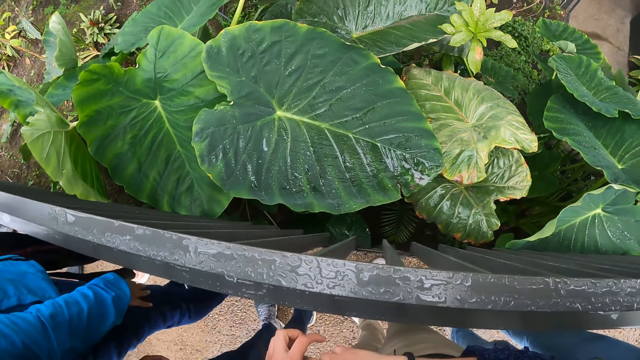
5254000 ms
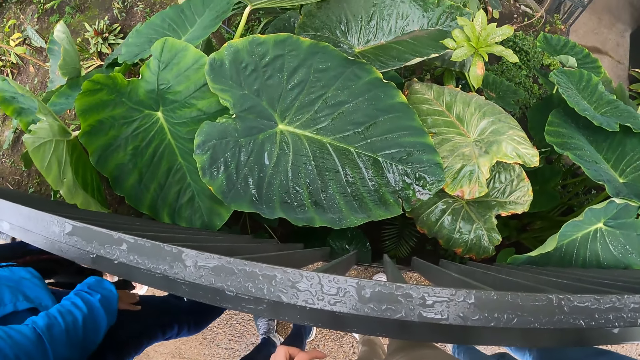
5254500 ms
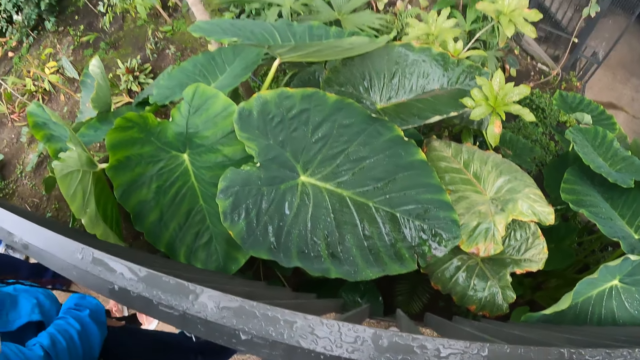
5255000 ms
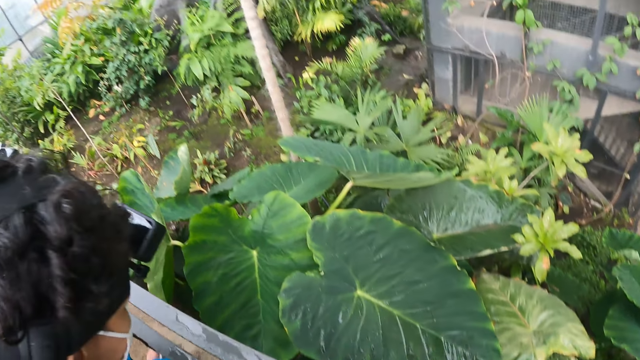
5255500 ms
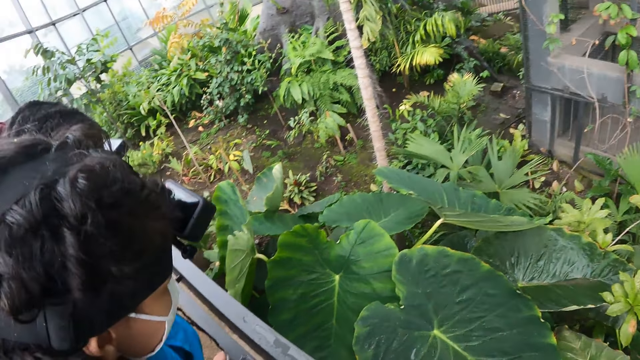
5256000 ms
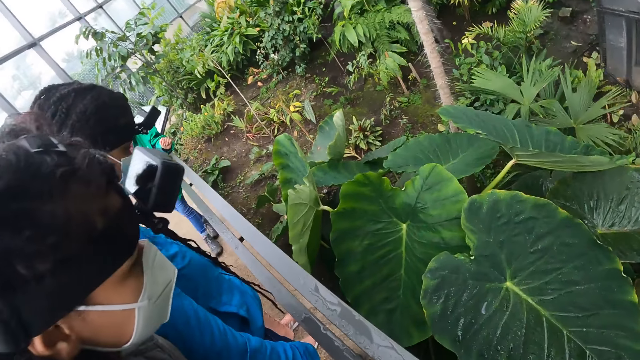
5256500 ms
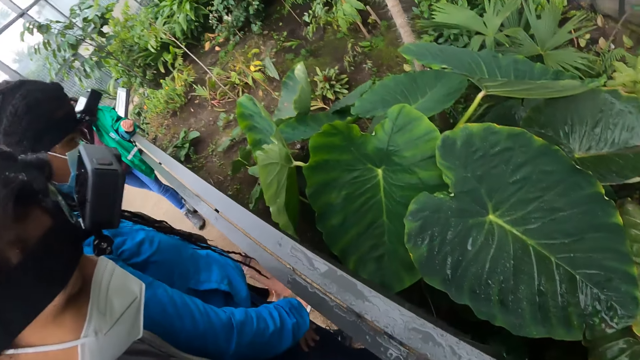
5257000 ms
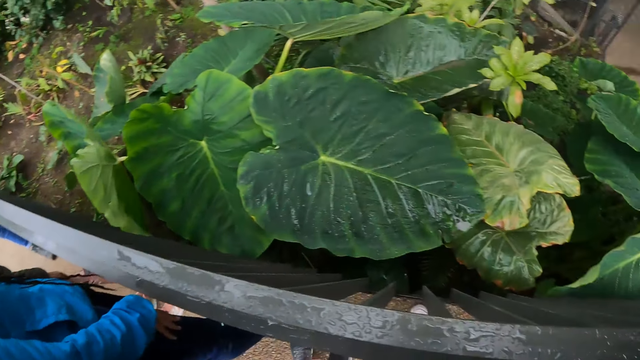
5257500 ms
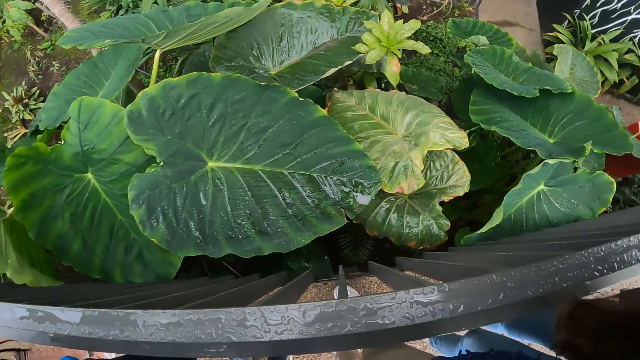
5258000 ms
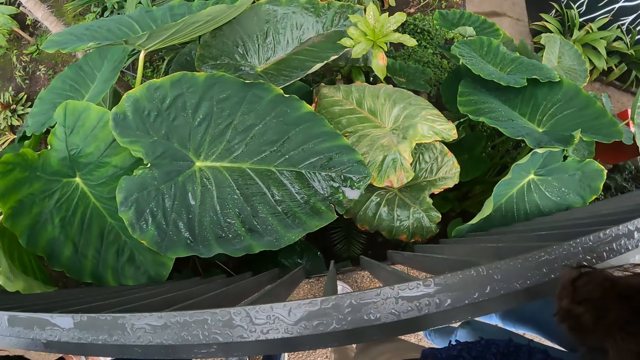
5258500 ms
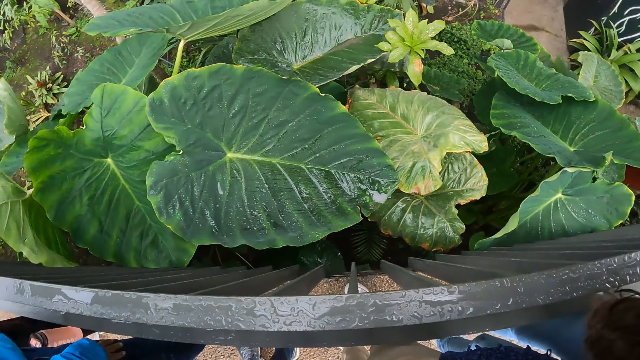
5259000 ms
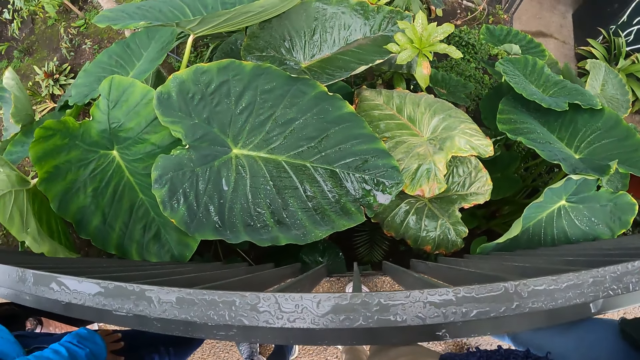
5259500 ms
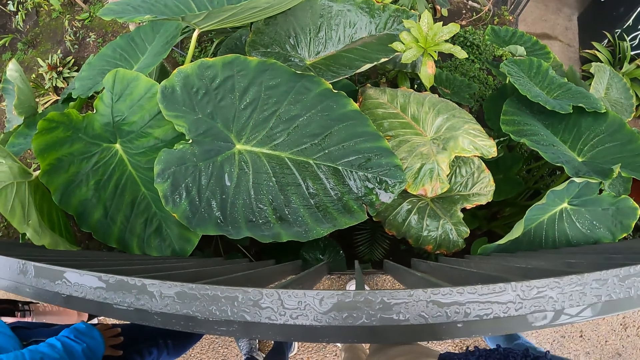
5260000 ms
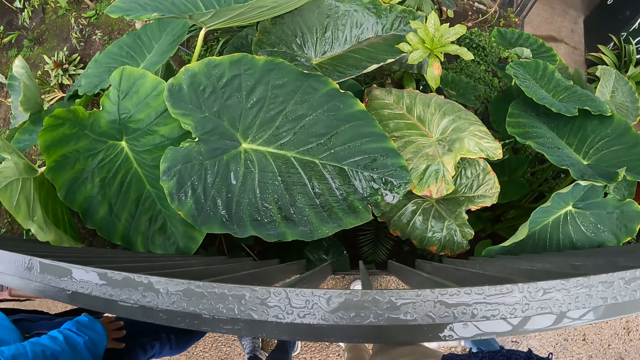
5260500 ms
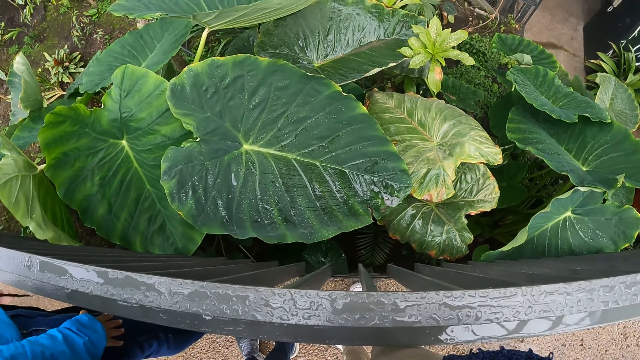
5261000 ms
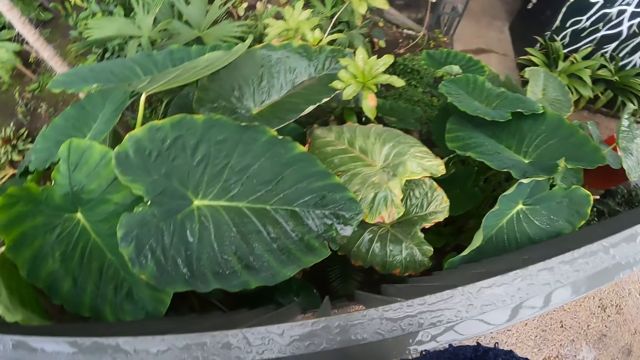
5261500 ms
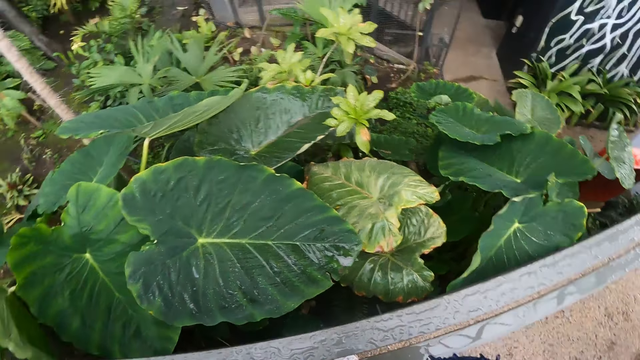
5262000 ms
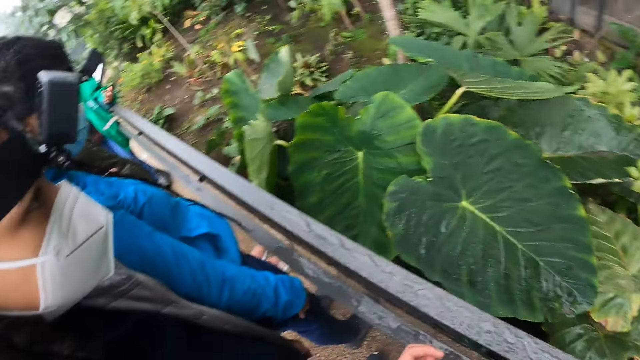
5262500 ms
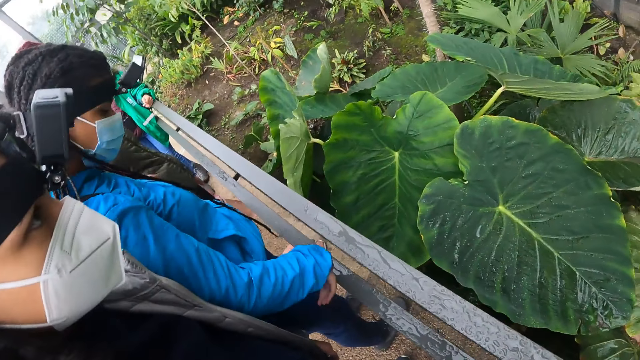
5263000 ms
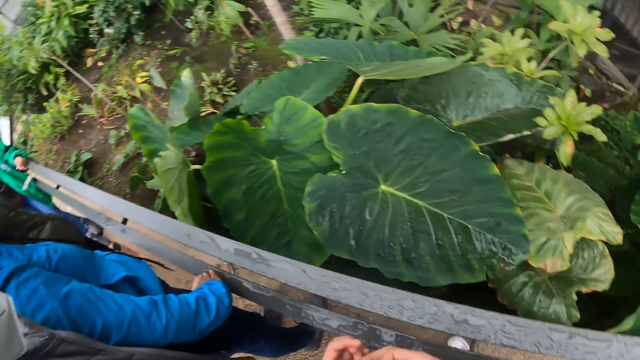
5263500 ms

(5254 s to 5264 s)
The tour guide places her left hand on a railing.

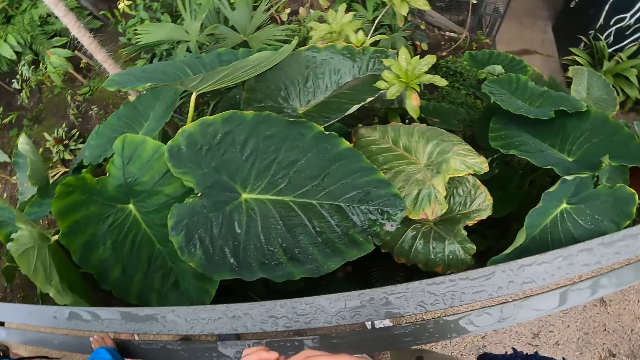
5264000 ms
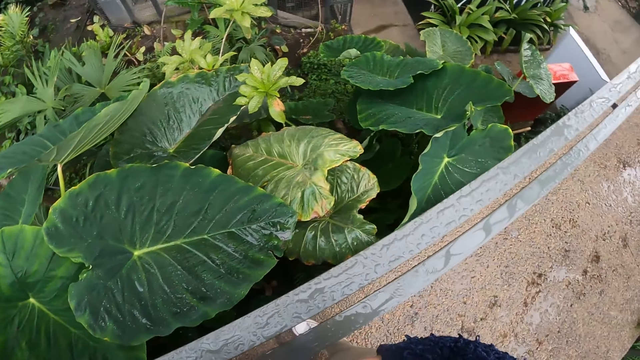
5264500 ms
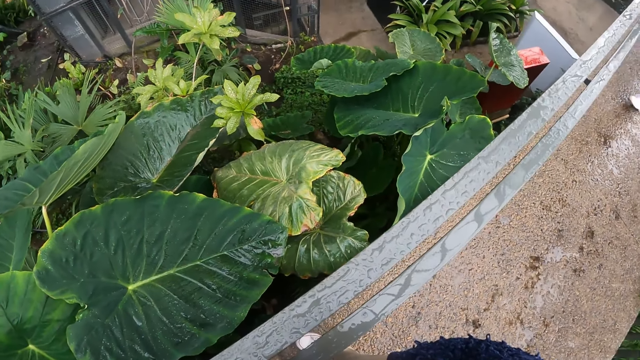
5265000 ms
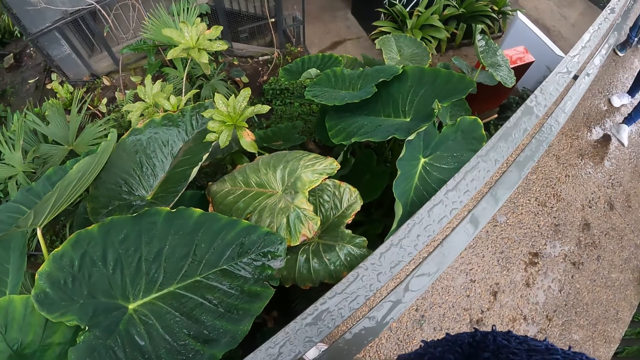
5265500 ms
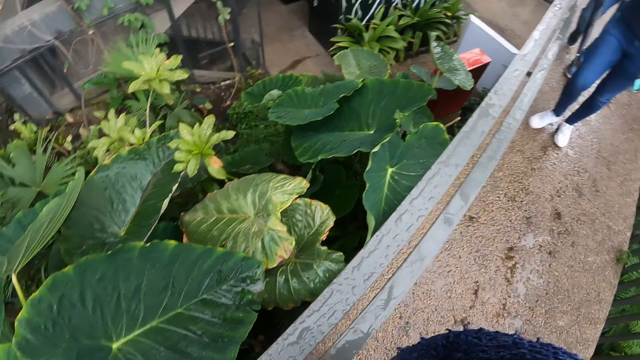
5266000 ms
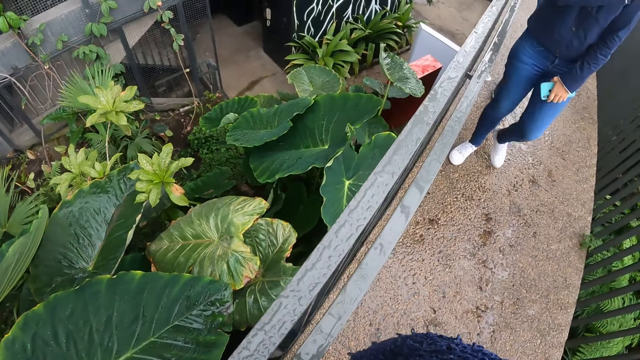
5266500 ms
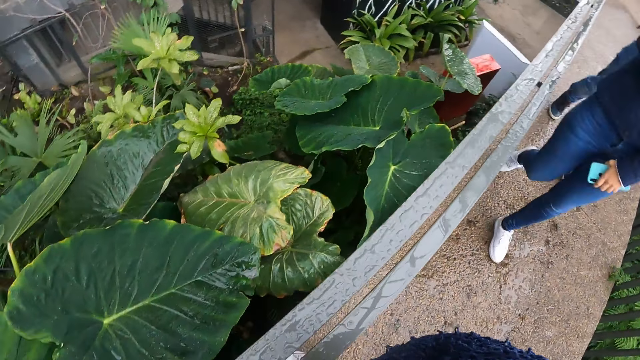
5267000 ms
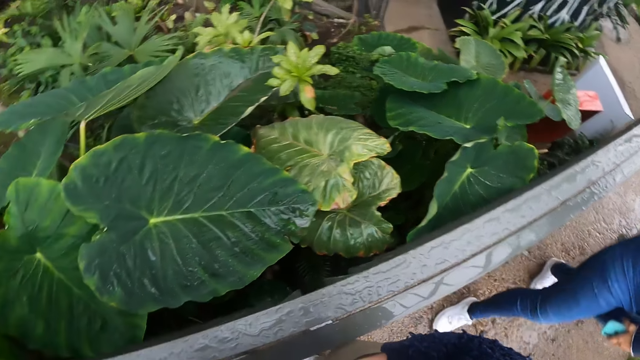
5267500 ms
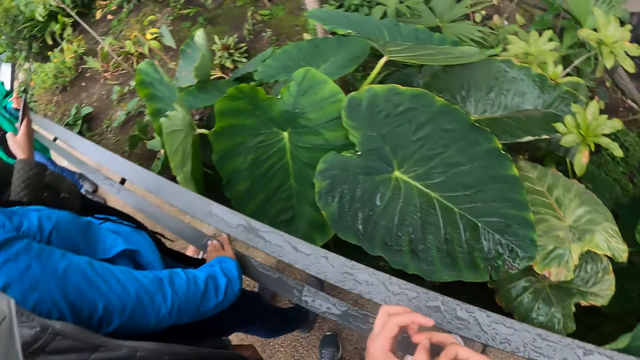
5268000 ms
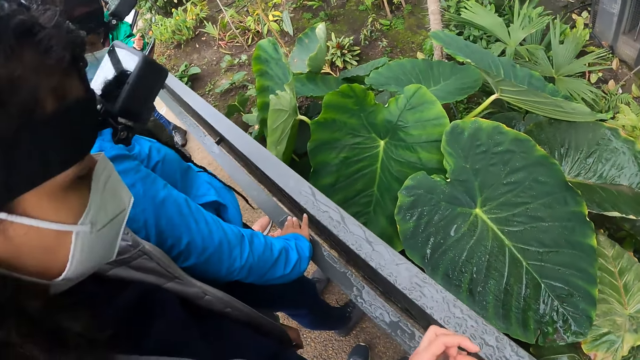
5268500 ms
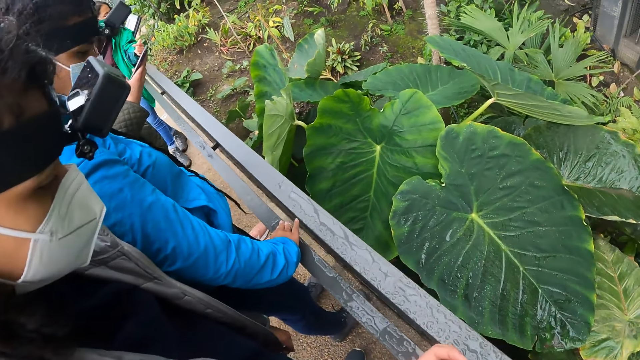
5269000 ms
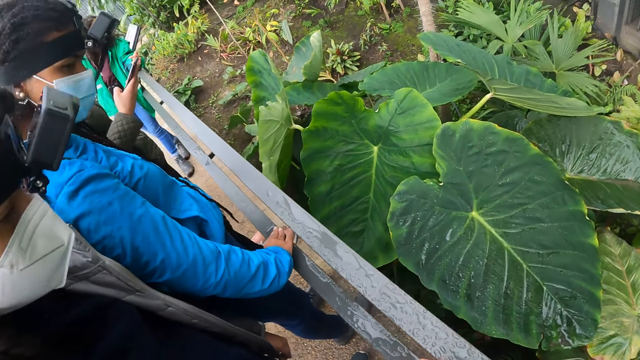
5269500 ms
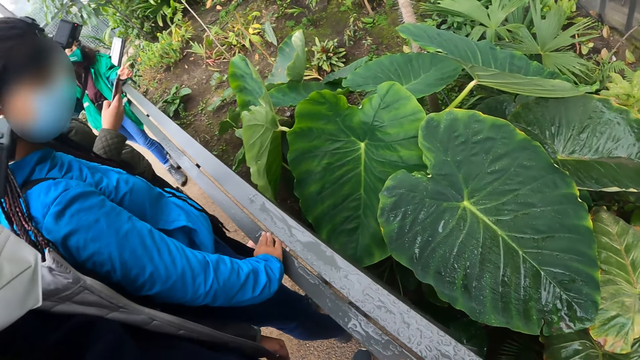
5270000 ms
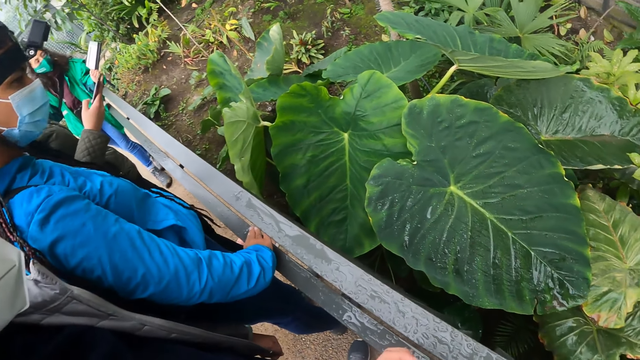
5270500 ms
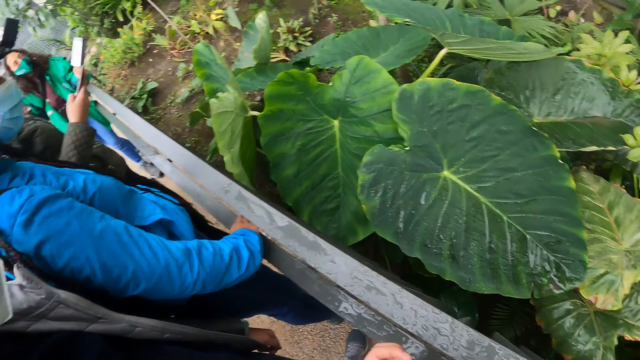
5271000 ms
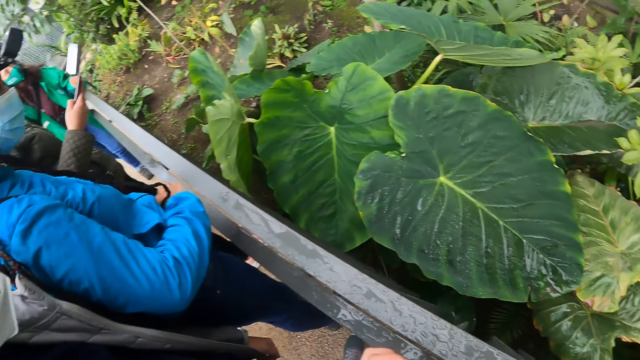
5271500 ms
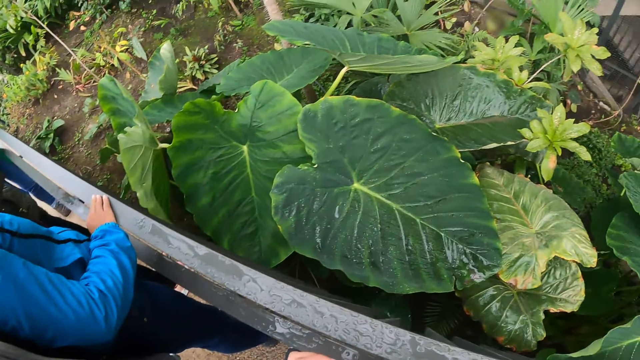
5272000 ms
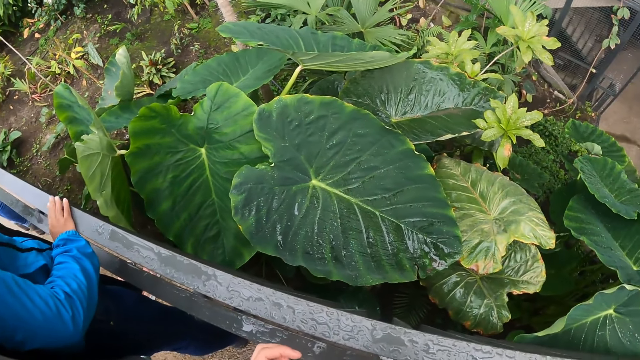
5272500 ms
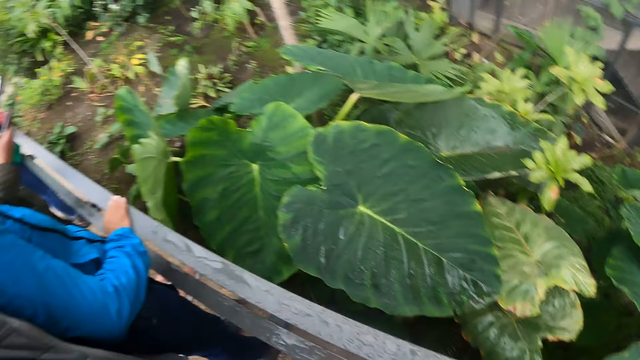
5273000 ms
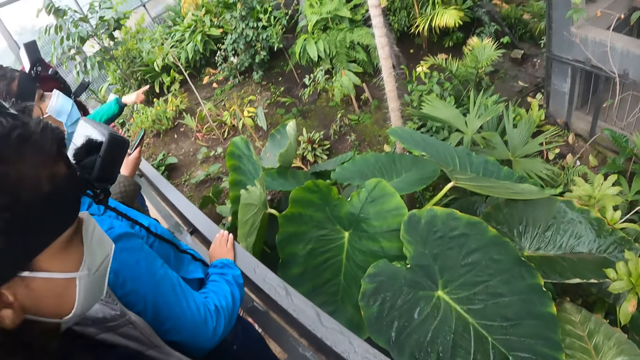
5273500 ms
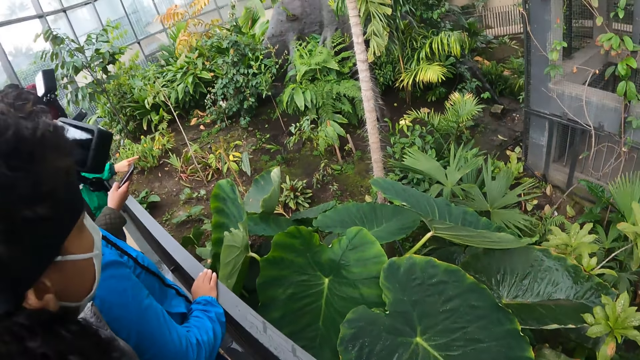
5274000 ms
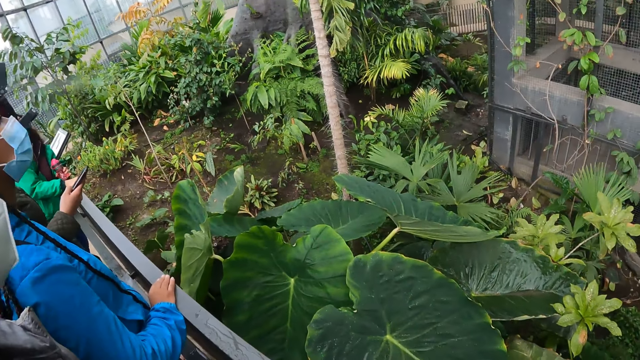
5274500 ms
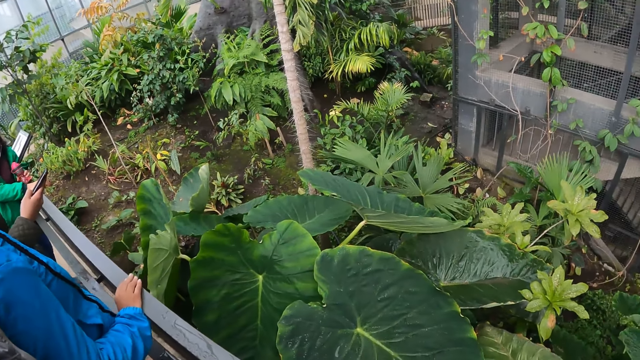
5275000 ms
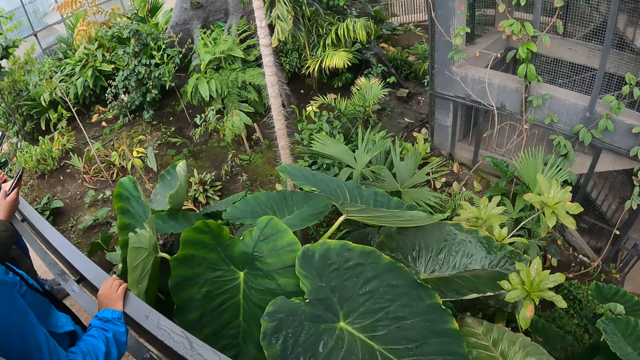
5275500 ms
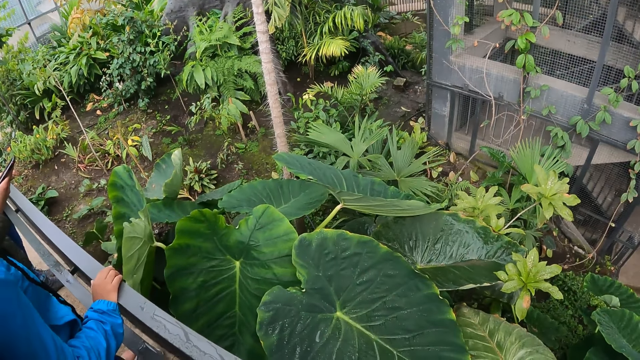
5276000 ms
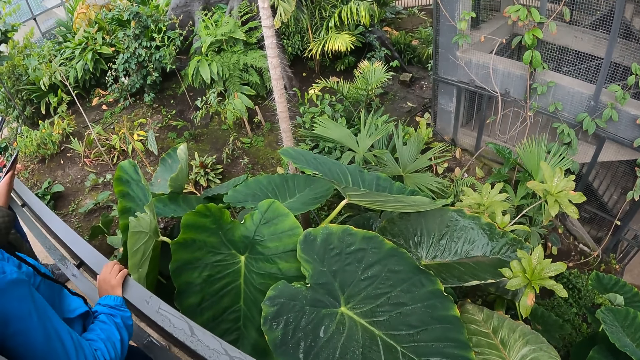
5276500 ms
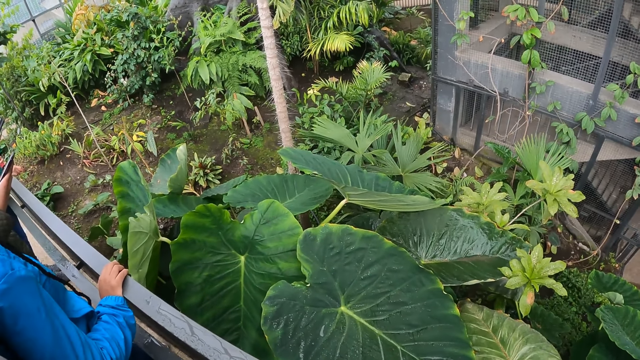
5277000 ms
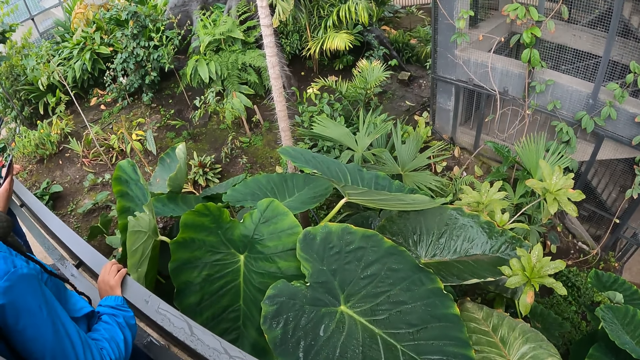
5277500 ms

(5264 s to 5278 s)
The woman walks along the path with the phone in her left hand. Another woman places her right hand on the railing. A third woman operates a phone with her right hand. The camera wearer talks to a person. The tour guide interacts with the camera wearer and the group of people. The camera wearer looks around.
